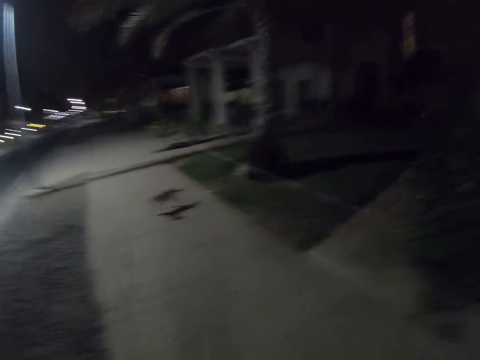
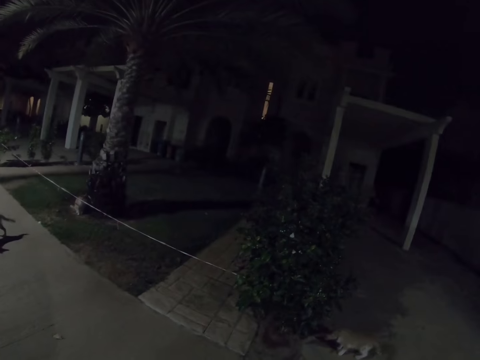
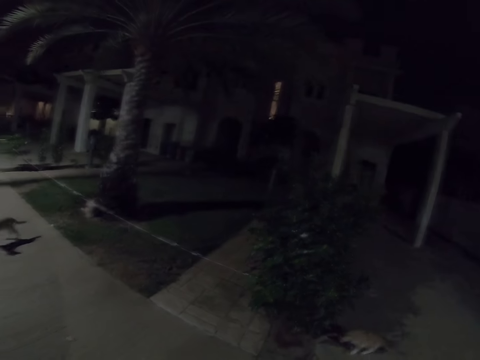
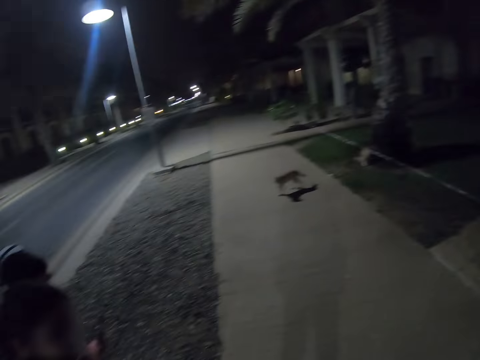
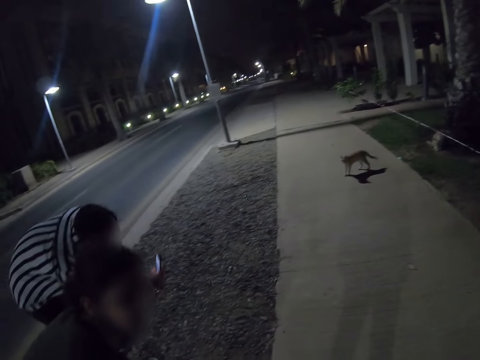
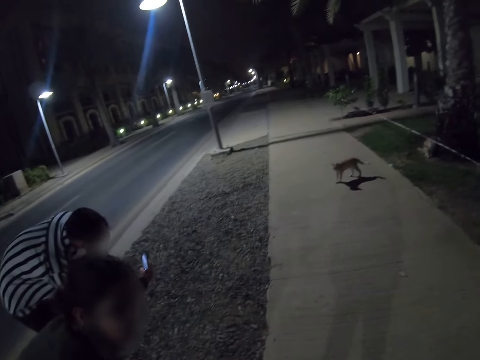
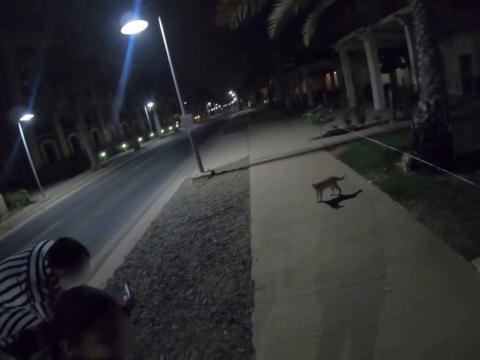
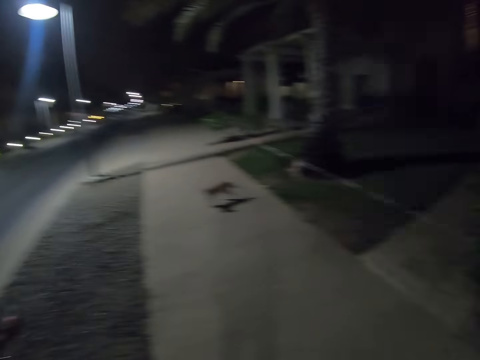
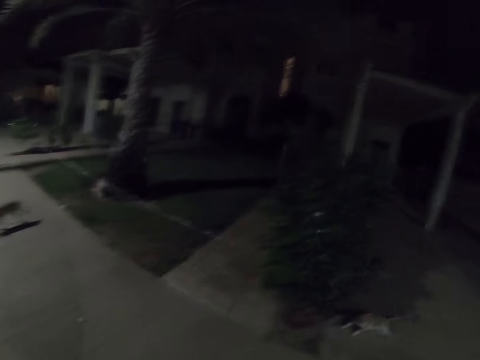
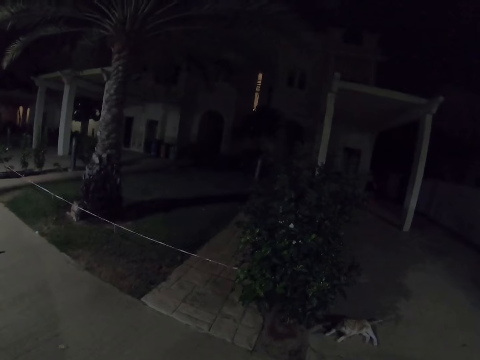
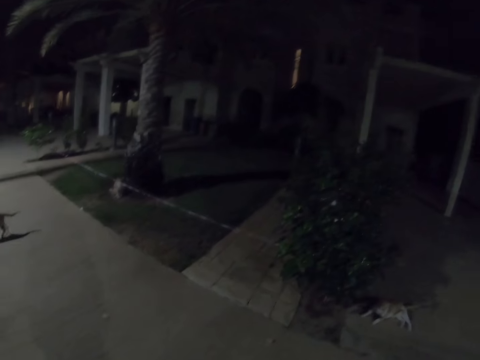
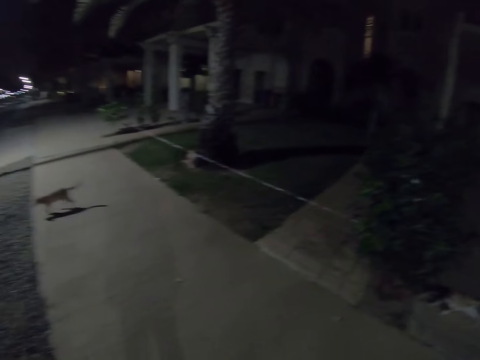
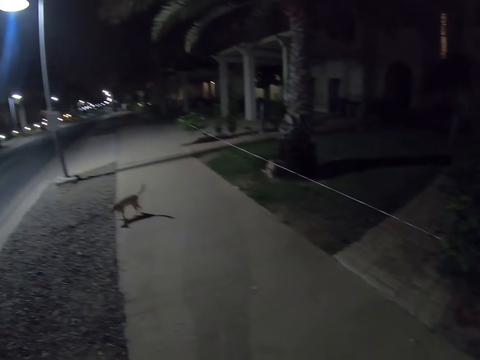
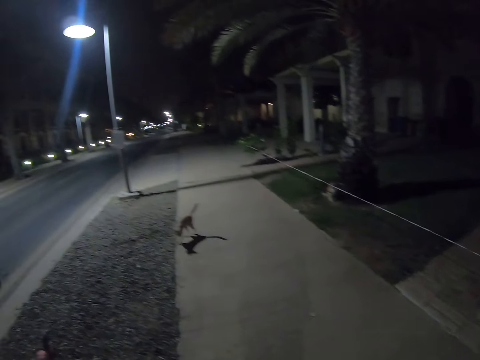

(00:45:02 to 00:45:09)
The camera wearer walks on the road. A man captures a photo.

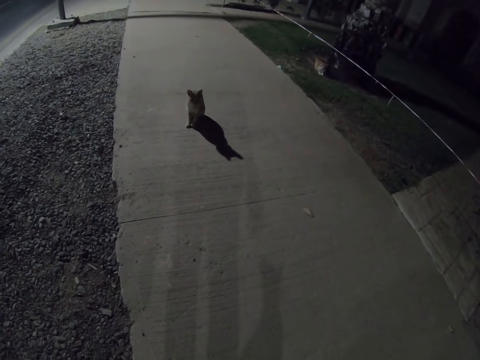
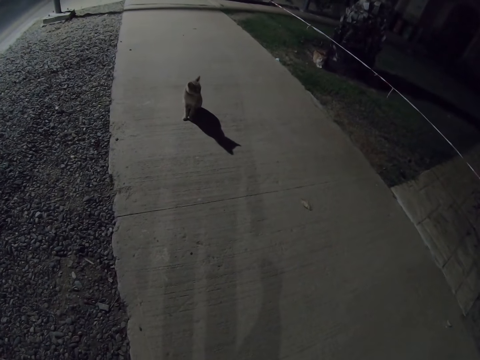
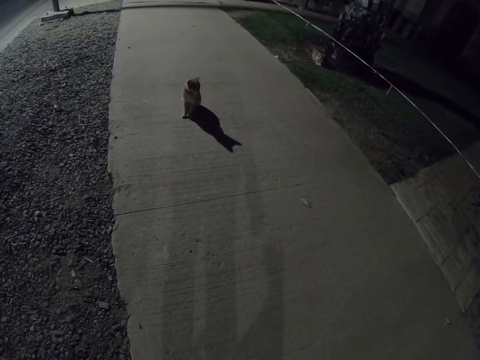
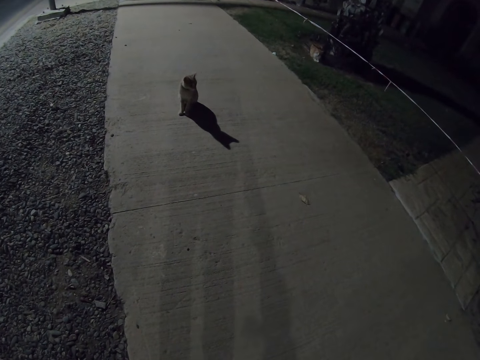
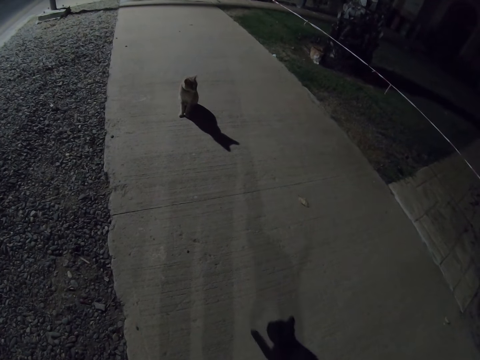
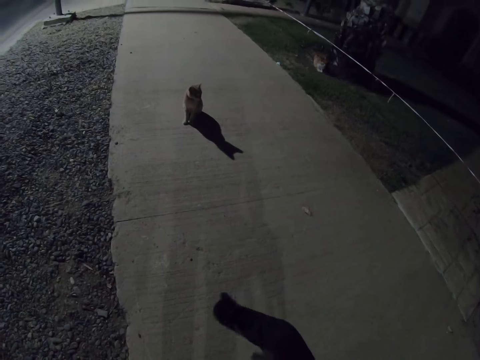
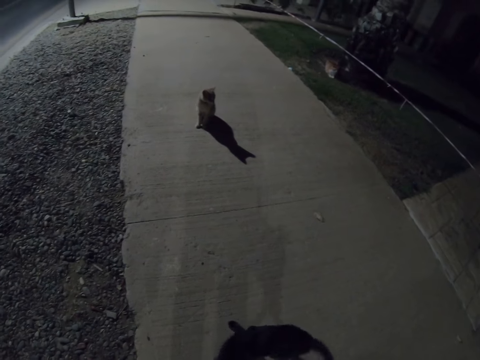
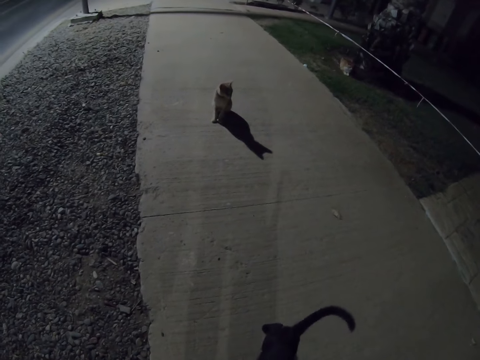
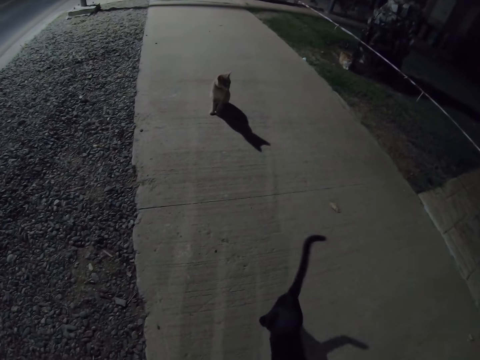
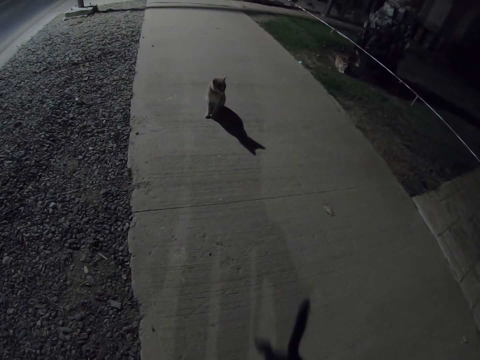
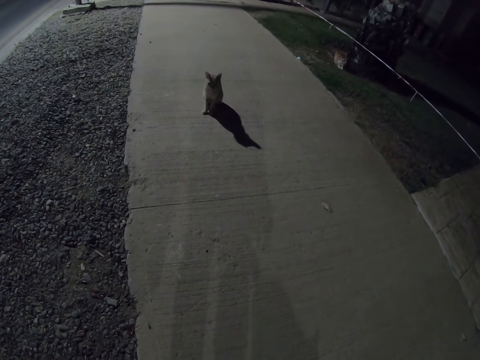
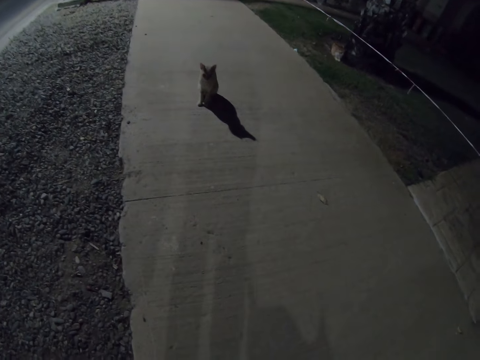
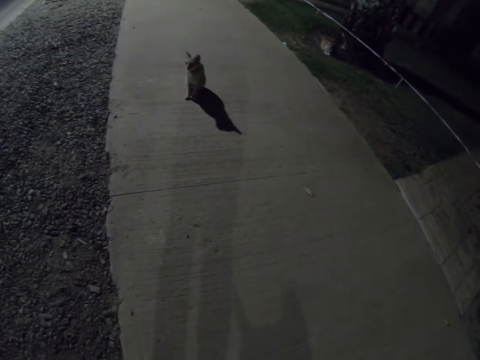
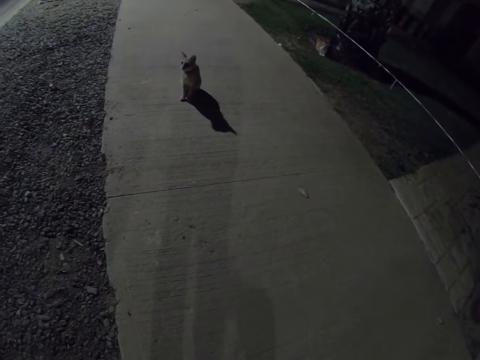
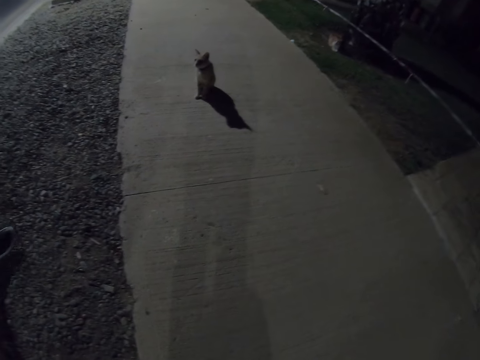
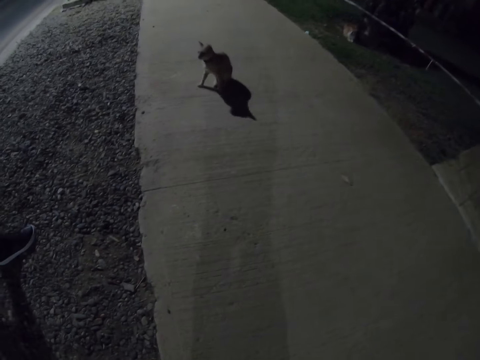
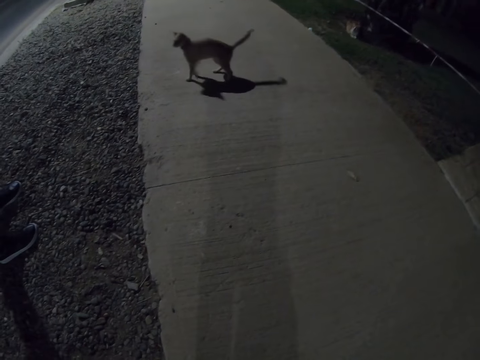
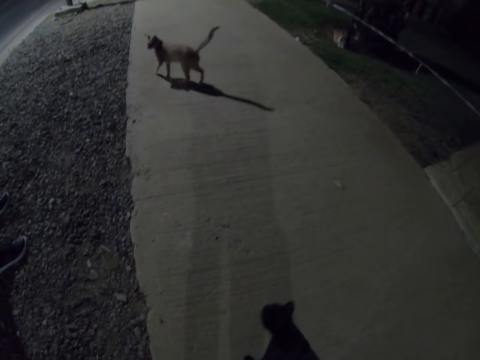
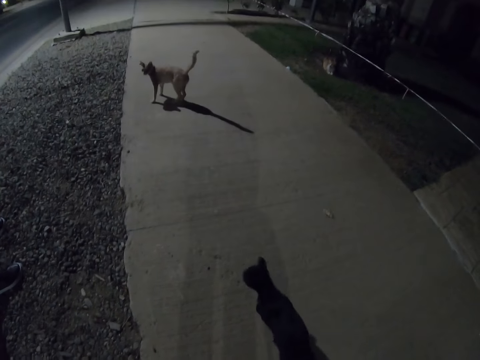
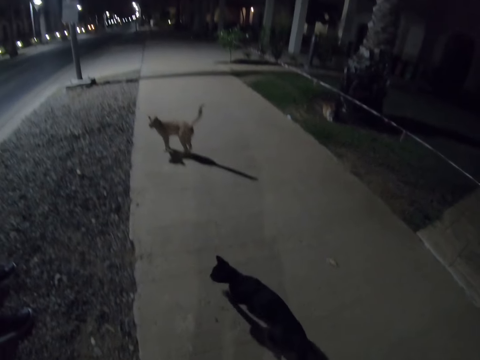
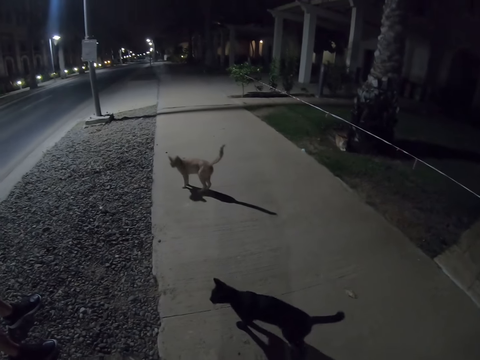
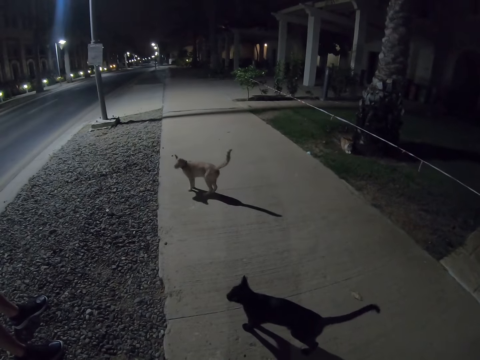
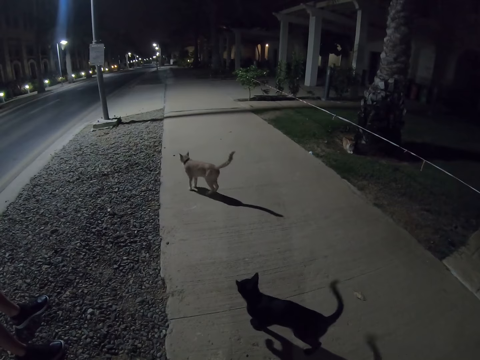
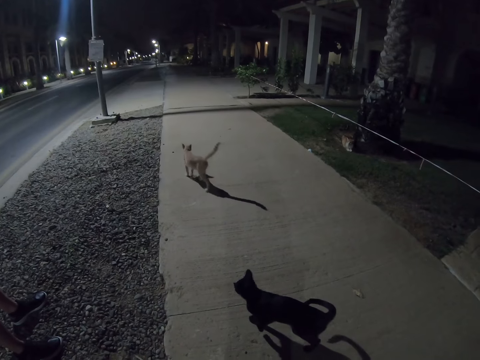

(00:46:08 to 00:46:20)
The camera wearer interacts with a cat. They walk on the road. A man walks.

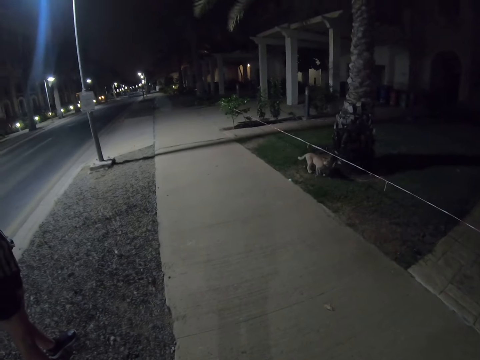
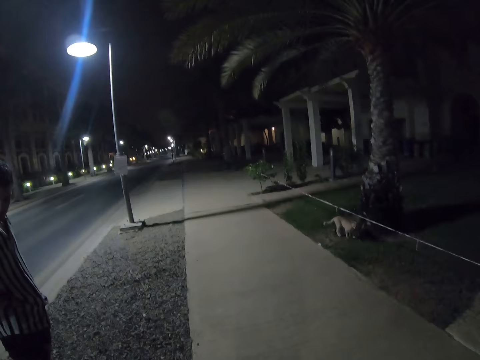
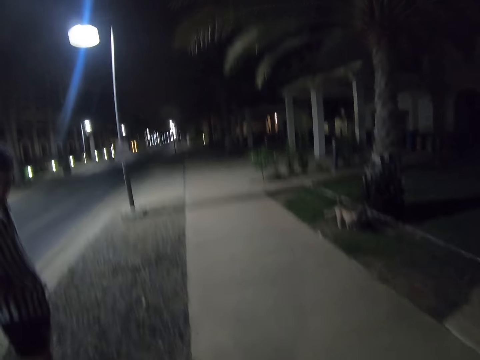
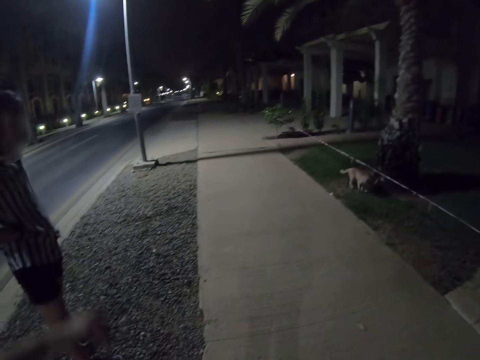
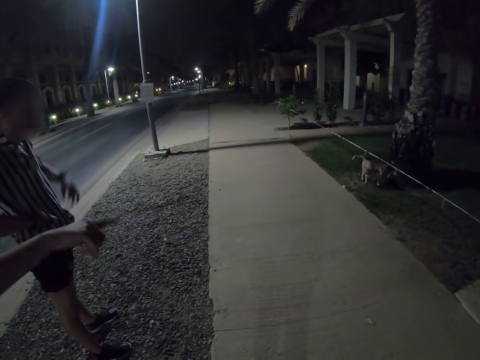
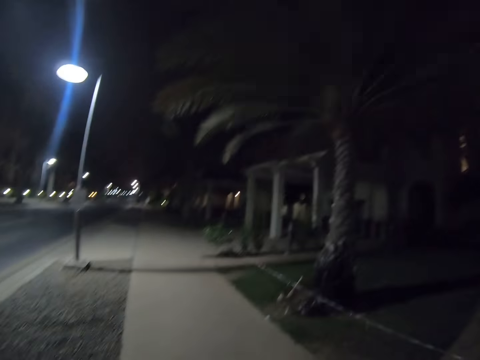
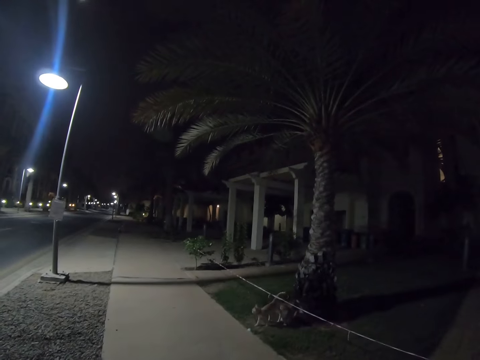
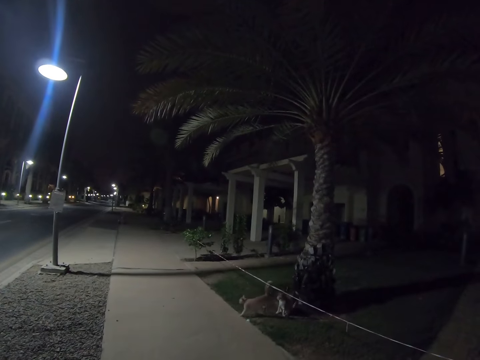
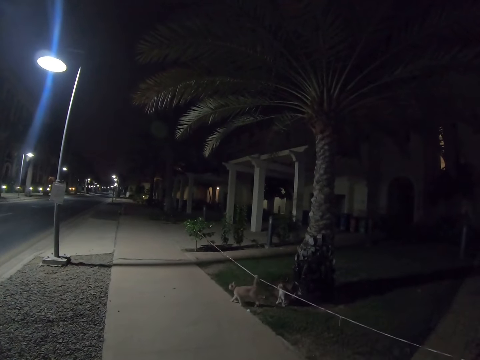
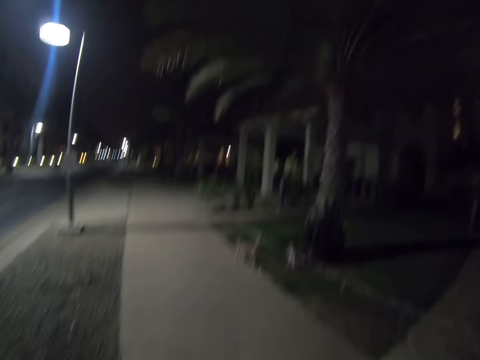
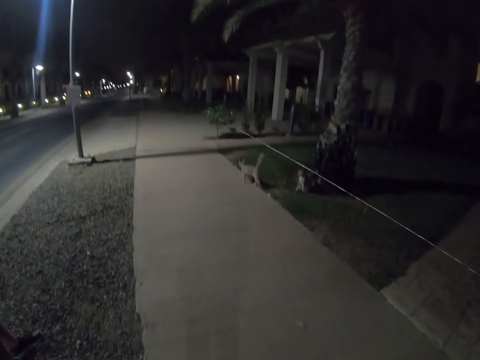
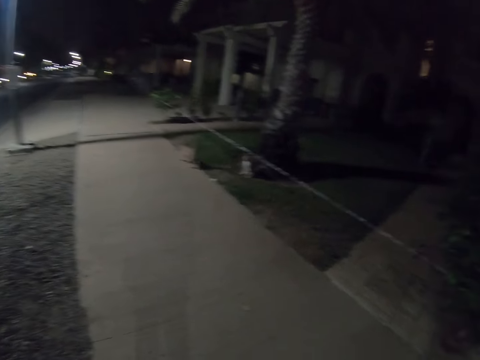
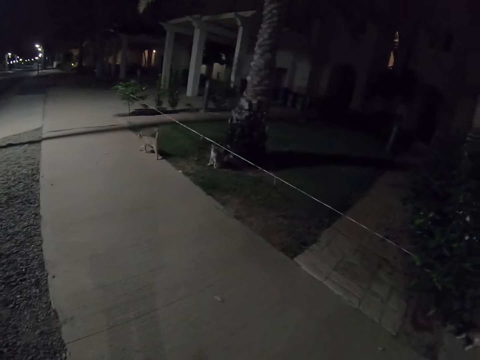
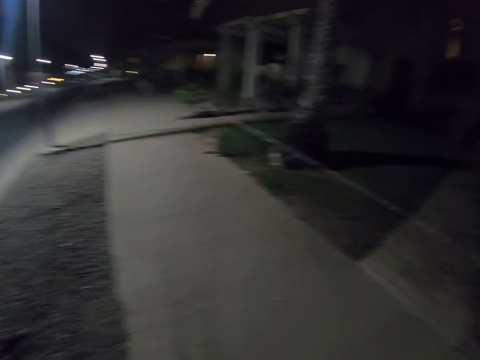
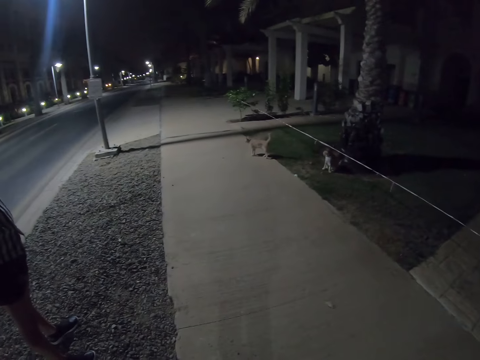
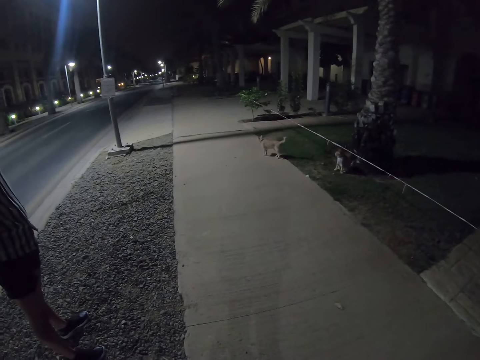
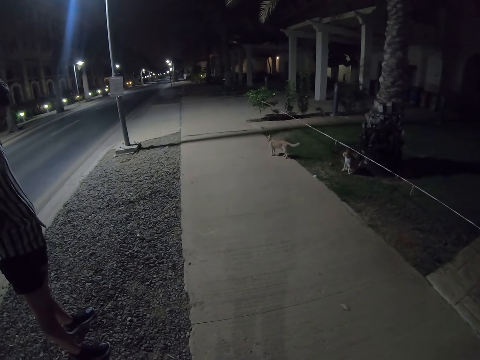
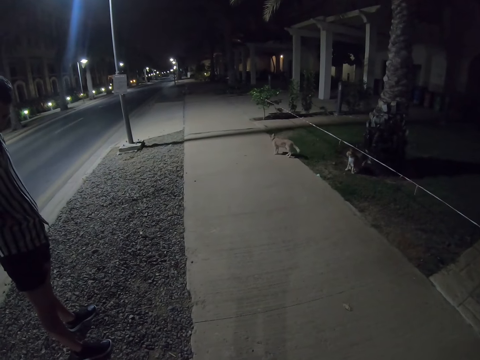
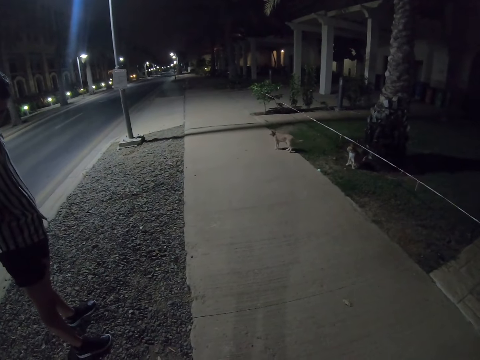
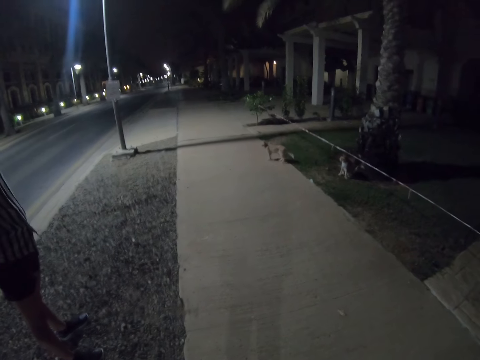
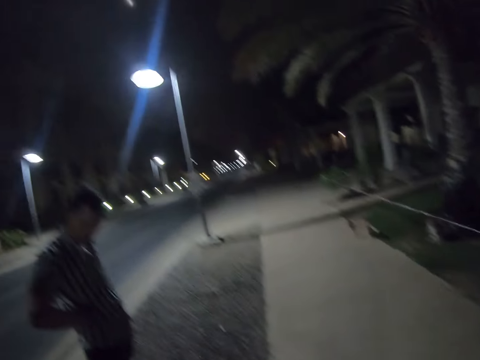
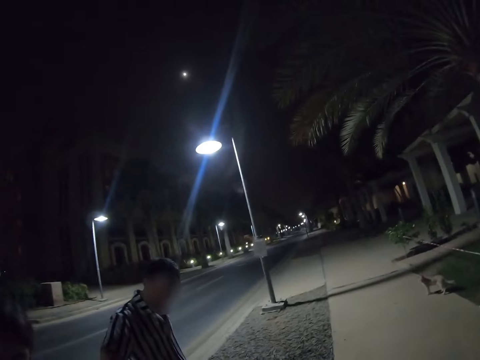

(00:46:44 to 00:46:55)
A woman stands and points away. The camera wearer walks on the road. They walk on the road again. A man raises his hand. The woman lowers her hand.
